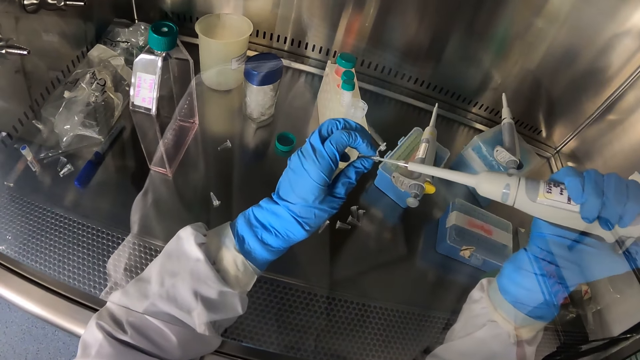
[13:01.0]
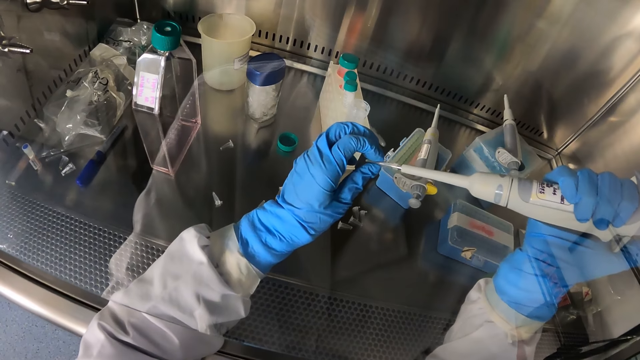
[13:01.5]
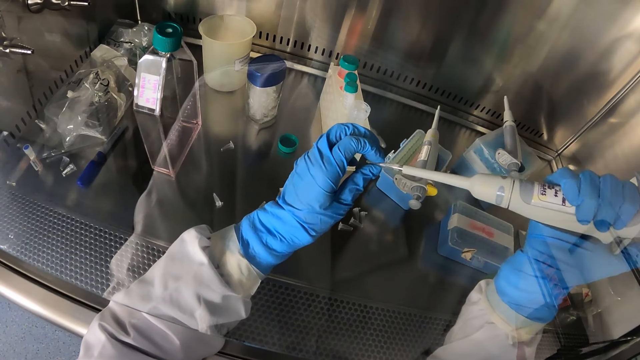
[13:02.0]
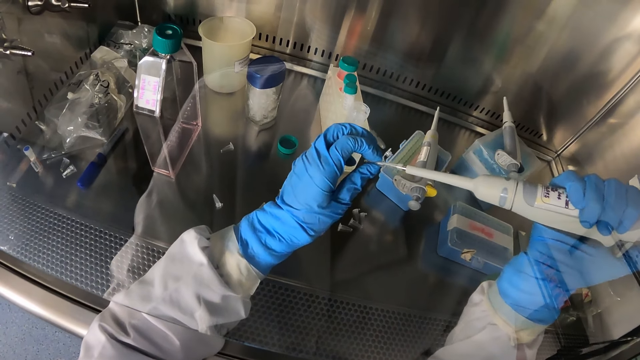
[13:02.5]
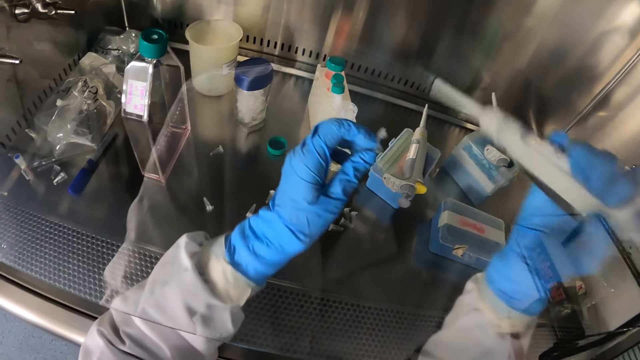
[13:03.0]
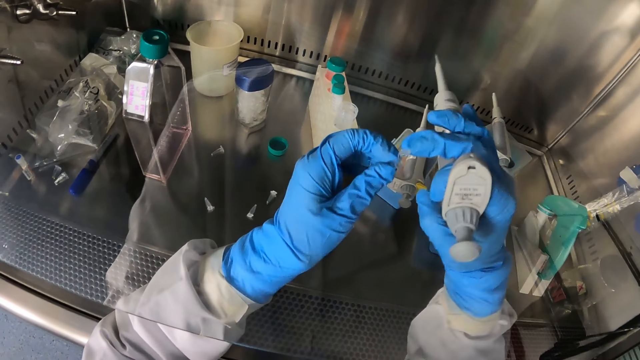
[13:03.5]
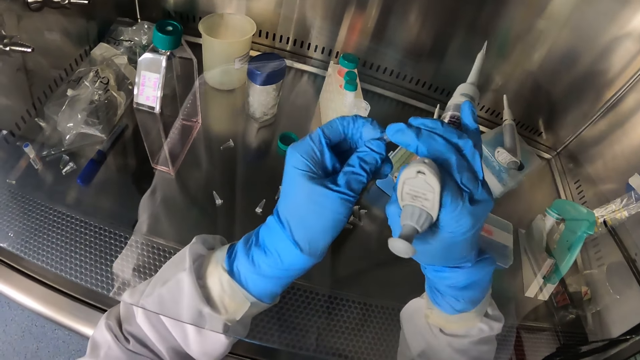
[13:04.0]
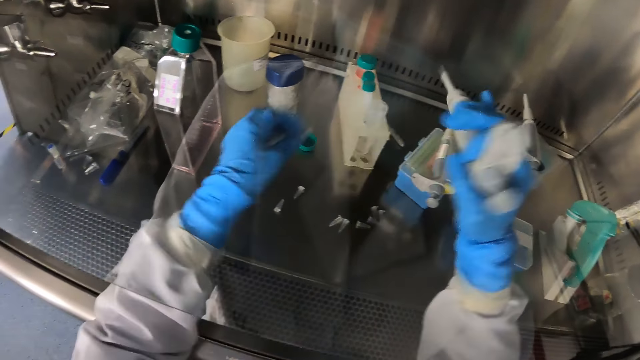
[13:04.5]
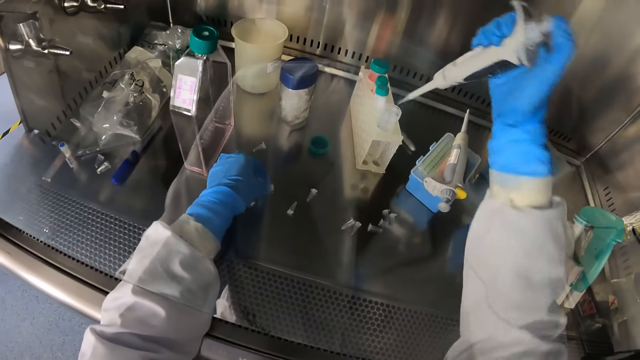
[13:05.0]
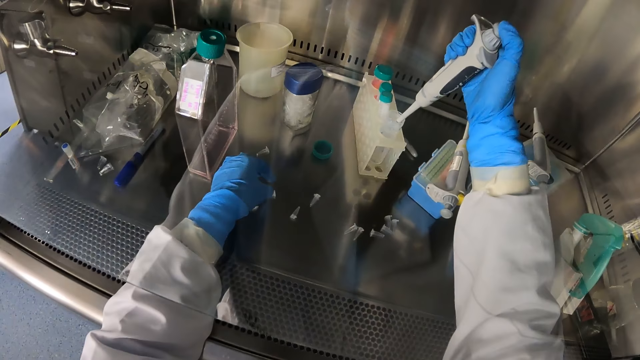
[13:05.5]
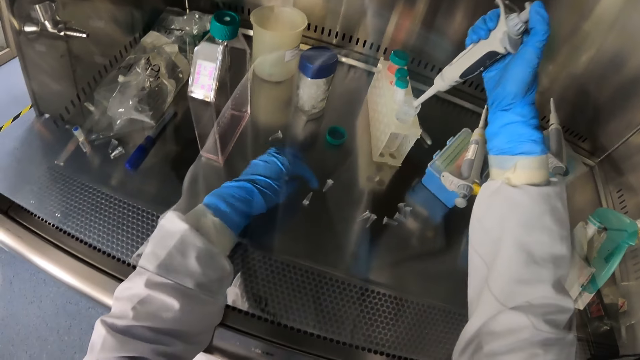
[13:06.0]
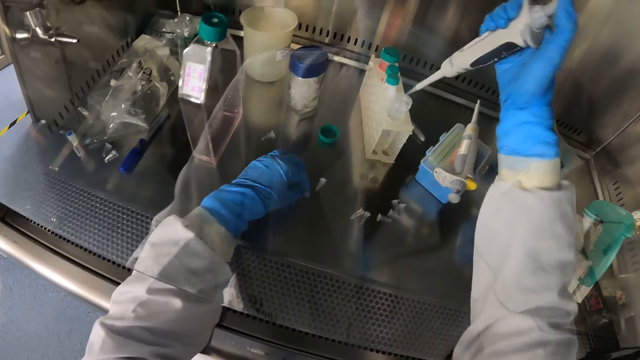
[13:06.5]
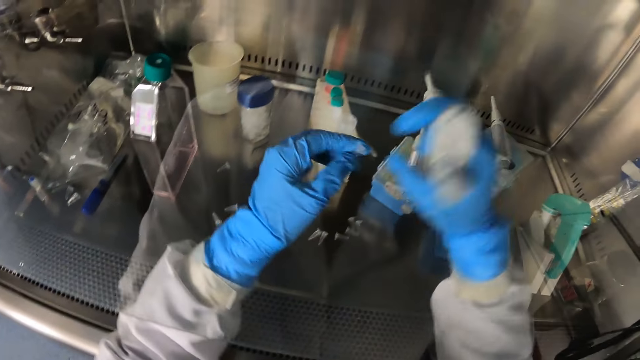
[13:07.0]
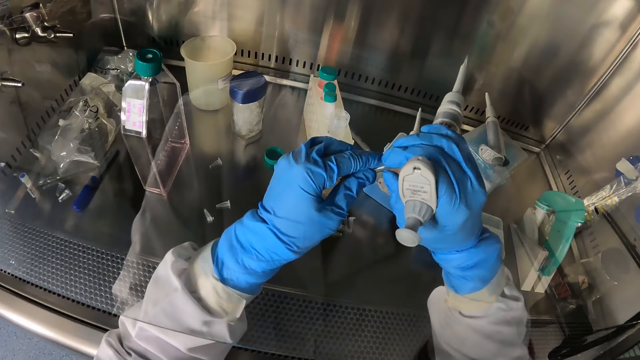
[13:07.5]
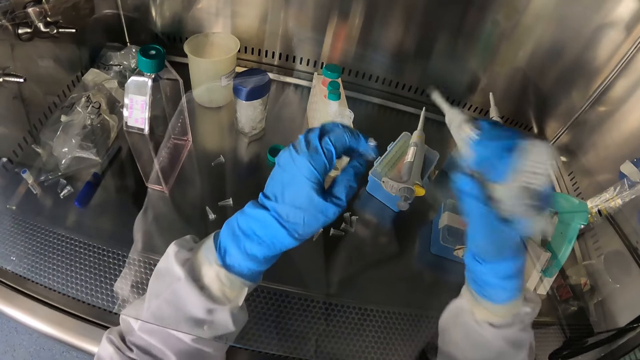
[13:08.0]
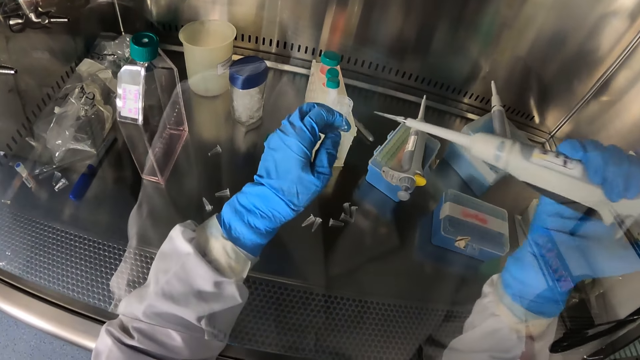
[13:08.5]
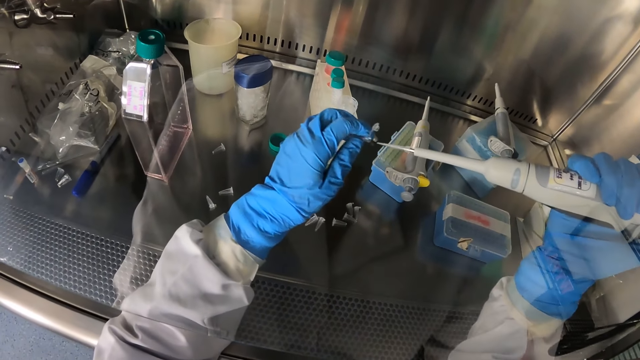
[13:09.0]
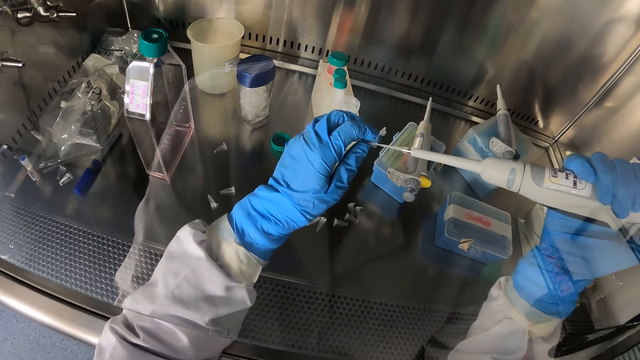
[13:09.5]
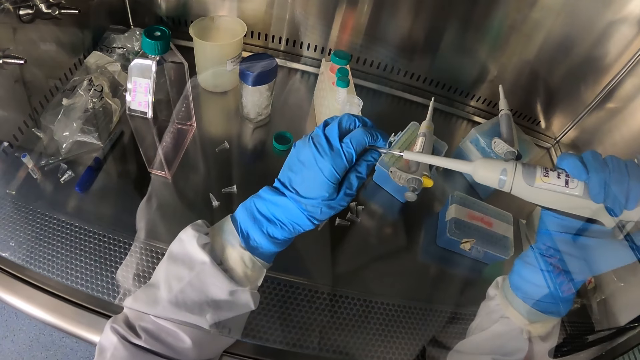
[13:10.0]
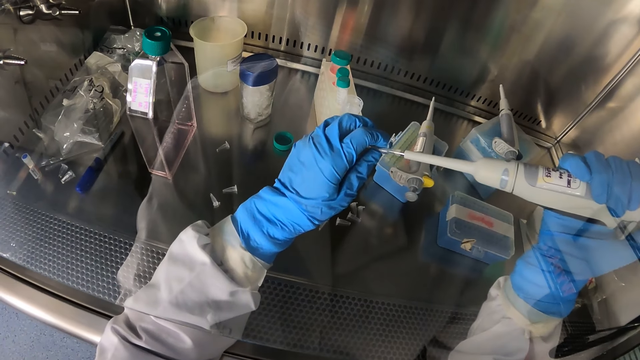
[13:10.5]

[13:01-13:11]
The camera wearer inserts the pipettor in his right hand in the vial in his left hand. He takes something from an object. He closes the vial in his left hand with his right hand. He places the vial in his left hand in the testing area. He inserts the pipettor in his right hand in the vial in the rack. He removes excess liquid in the test tube. He picks a vial from the testing area with his left hand. He opens the vial in his left hand with his right hand. He inserts the pipettor in his right hand in the vial in his left hand.

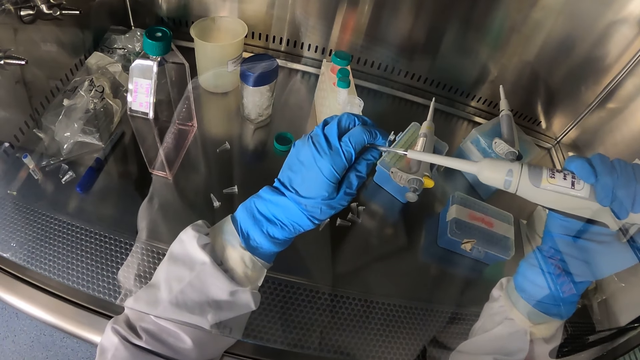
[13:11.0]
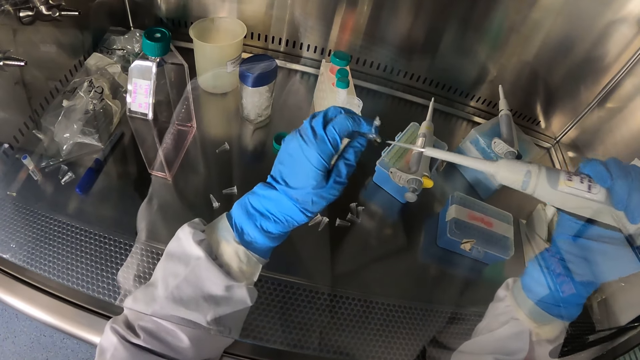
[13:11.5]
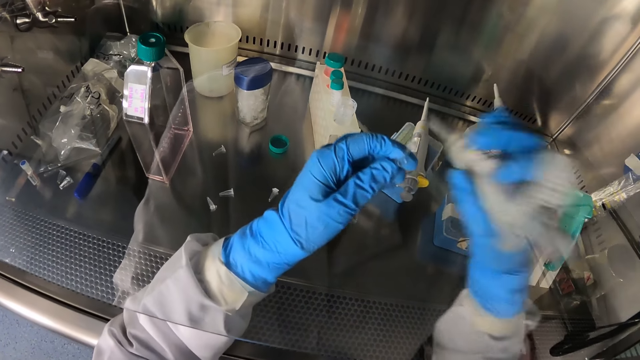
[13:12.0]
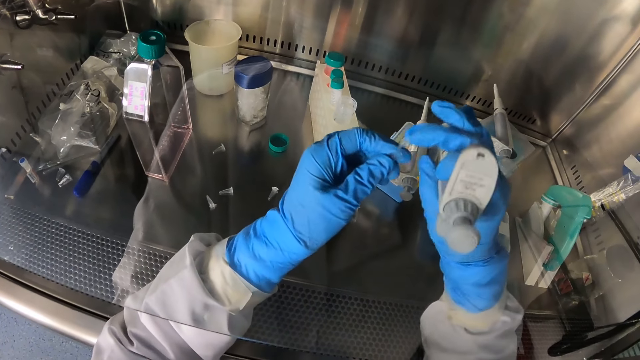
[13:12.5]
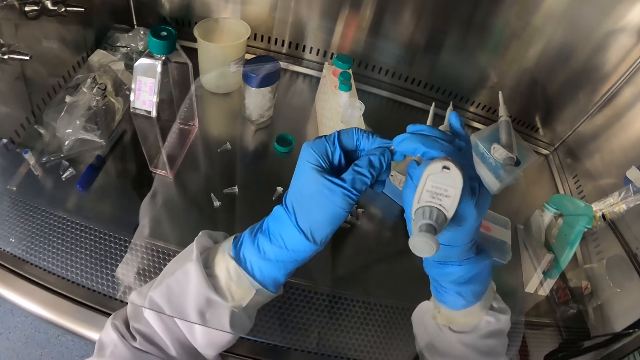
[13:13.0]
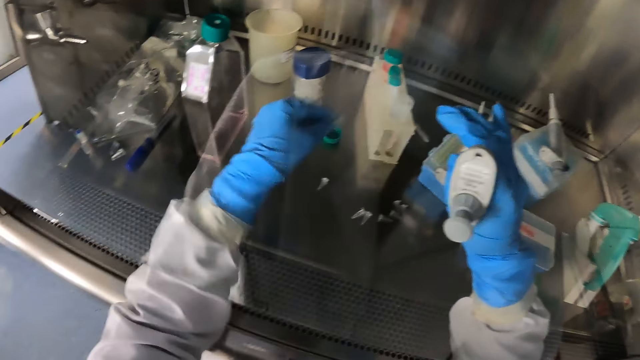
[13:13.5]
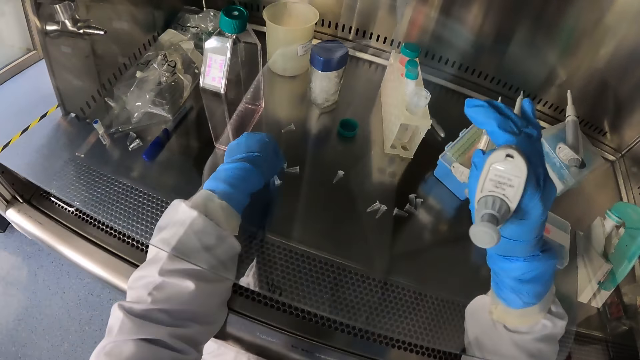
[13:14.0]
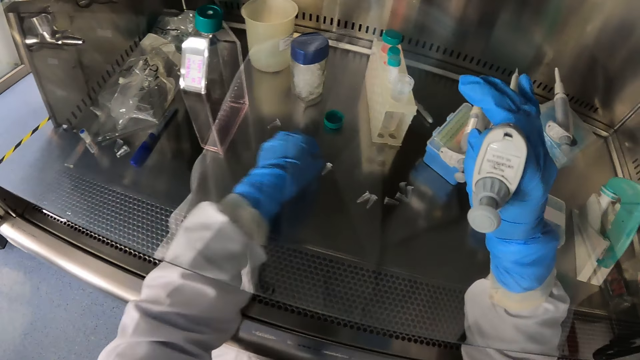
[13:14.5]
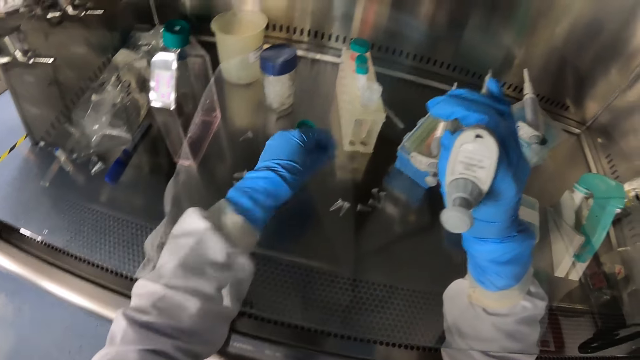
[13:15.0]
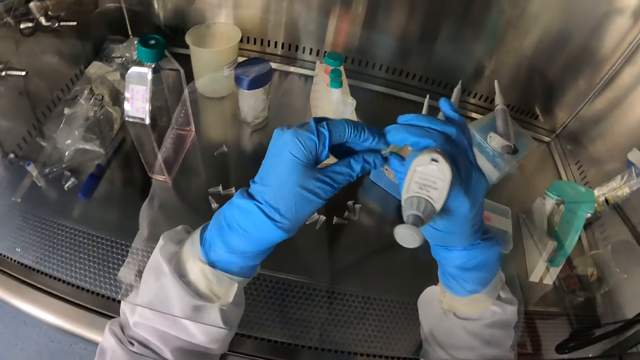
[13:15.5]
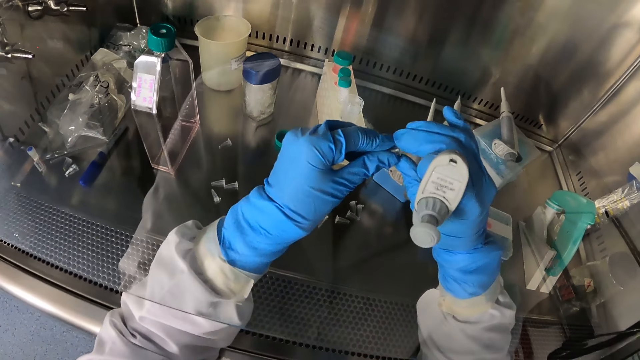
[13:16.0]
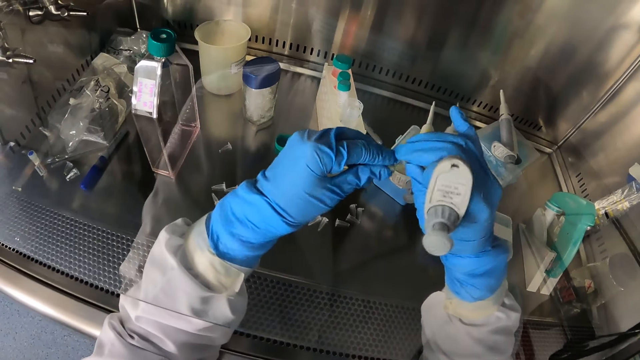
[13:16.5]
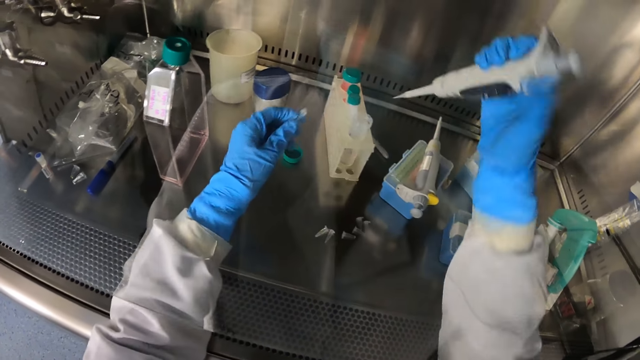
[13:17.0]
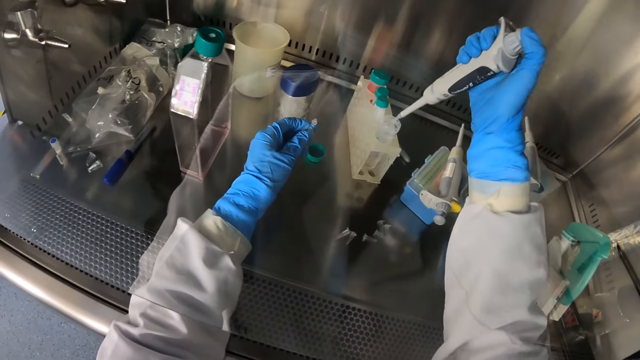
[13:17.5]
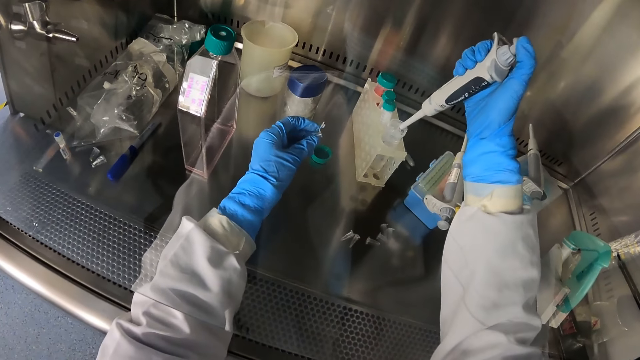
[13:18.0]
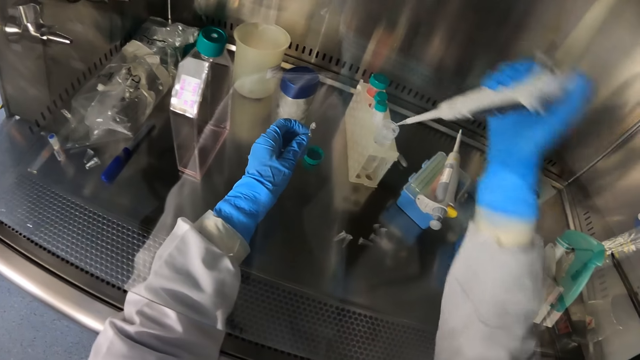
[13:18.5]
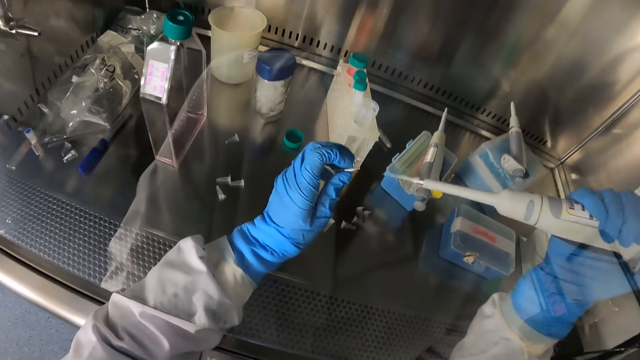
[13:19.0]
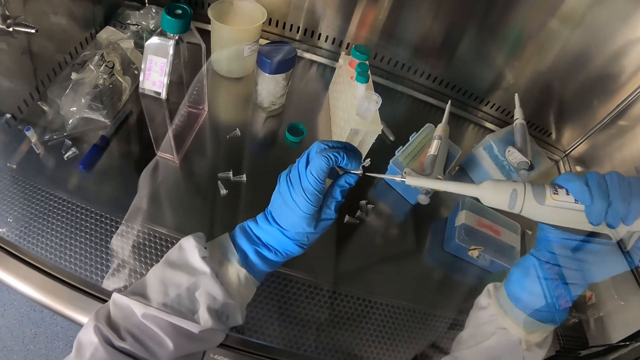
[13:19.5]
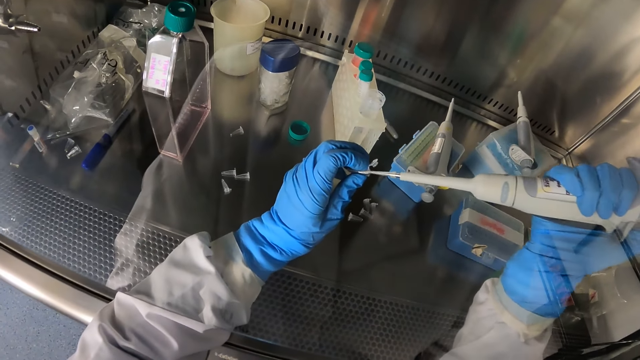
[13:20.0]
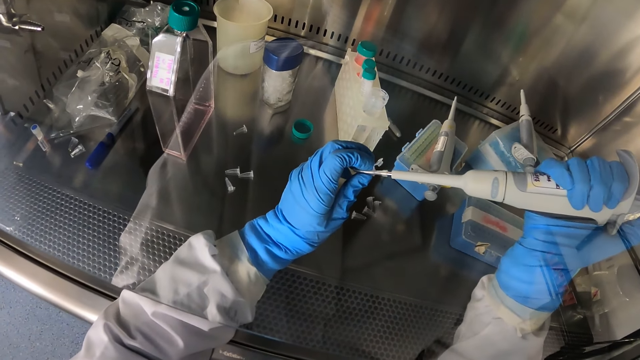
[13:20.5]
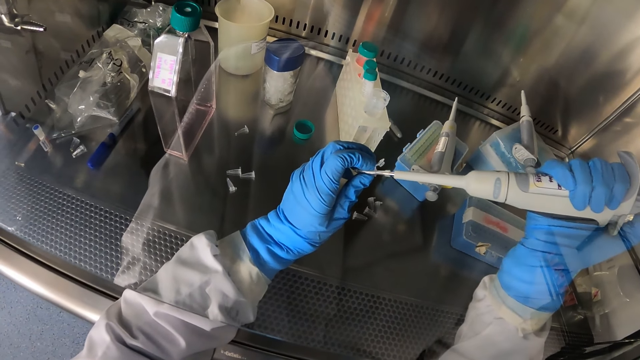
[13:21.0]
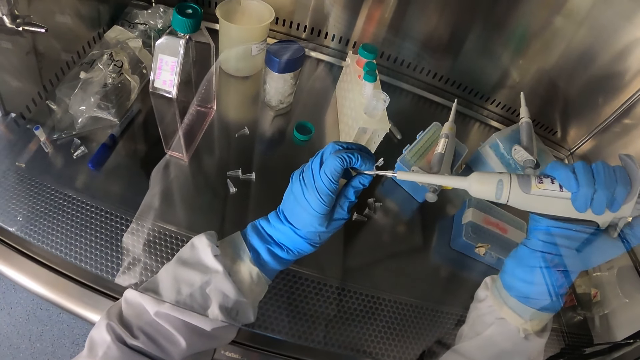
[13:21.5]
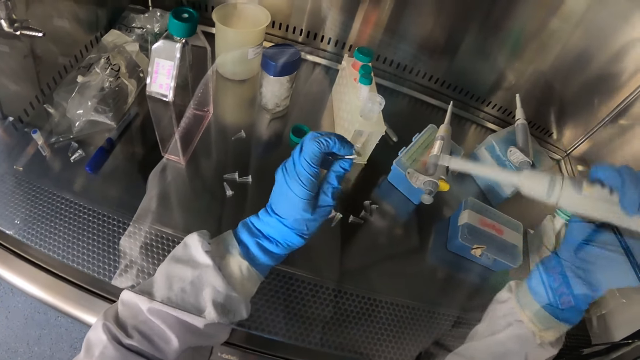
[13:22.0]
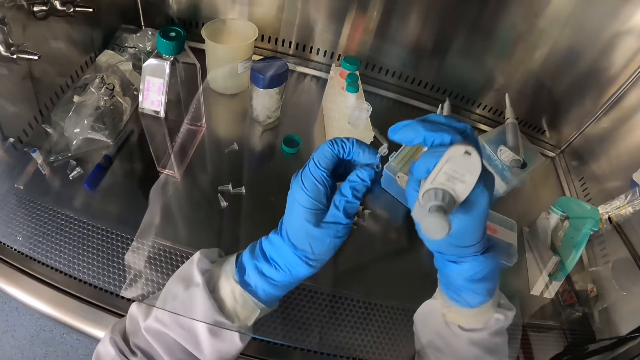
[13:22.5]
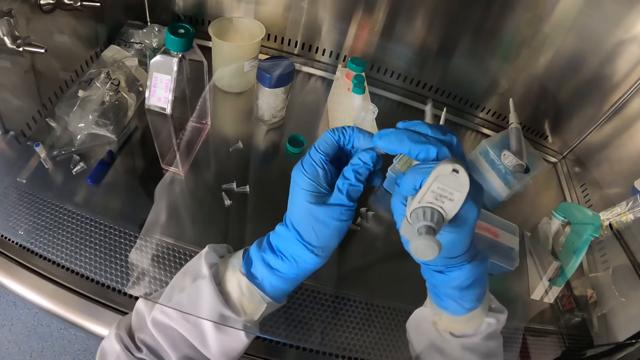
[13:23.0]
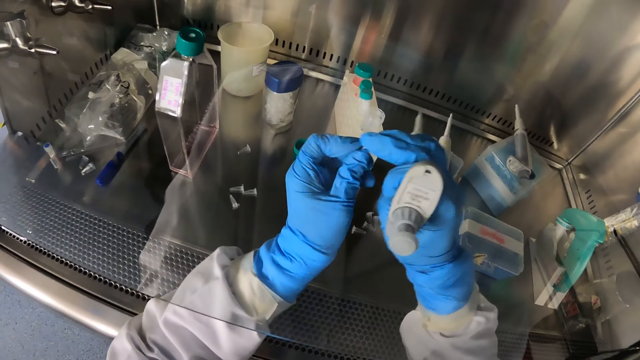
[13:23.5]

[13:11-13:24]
The camera wearer closes the vial in his left hand with his right hand. He places the vial in his left hand in the testing area. He picks a vial from the testing area with his left hand. He opens the vial in his left hand with his right hand. He inserts the pipettor in his right hand in the vial in the rack. He inserts the pipettor in his right hand in the vial in his left hand. He closes the vial in his left hand with his right hand.
